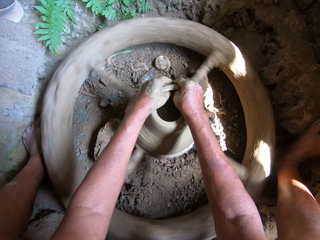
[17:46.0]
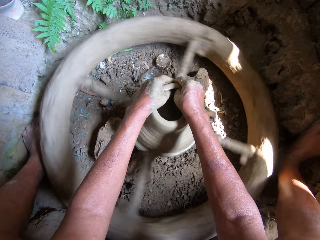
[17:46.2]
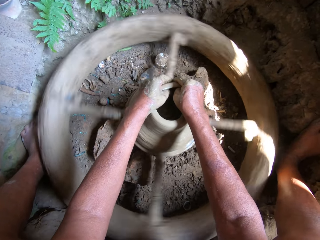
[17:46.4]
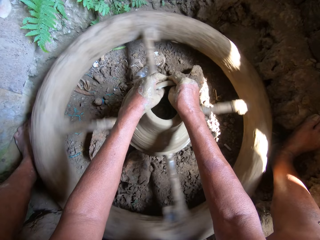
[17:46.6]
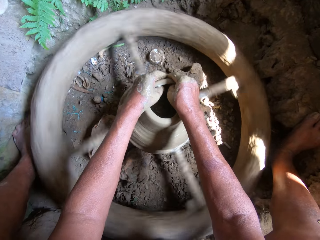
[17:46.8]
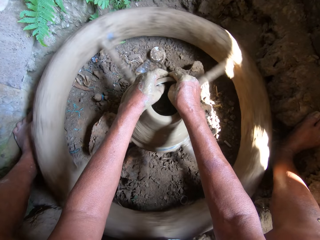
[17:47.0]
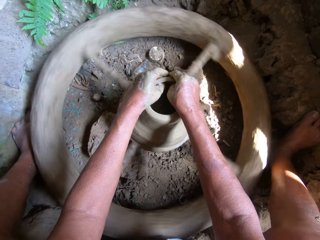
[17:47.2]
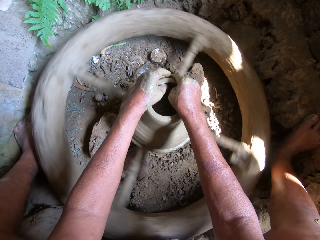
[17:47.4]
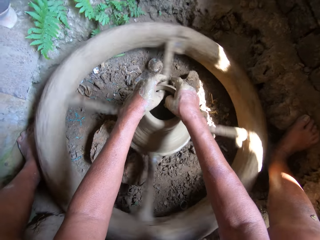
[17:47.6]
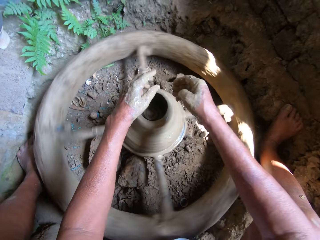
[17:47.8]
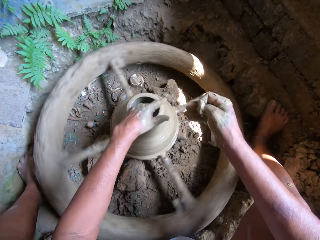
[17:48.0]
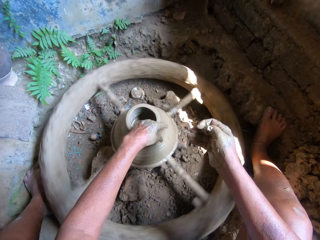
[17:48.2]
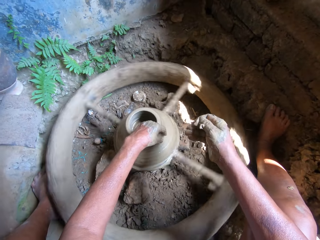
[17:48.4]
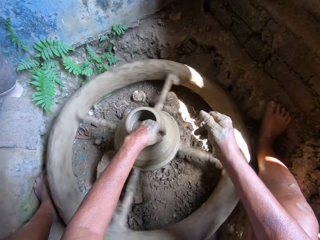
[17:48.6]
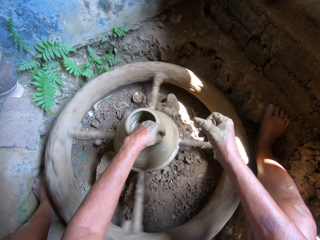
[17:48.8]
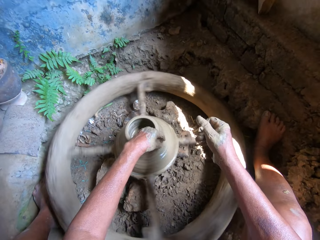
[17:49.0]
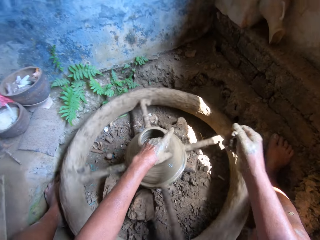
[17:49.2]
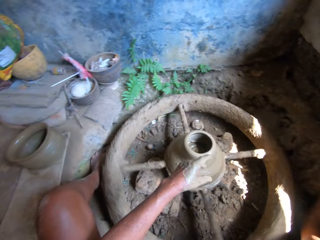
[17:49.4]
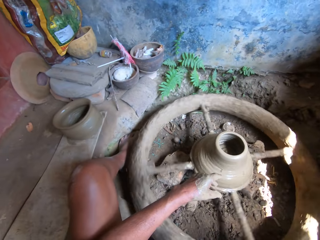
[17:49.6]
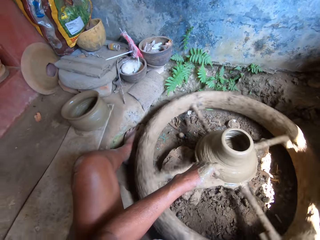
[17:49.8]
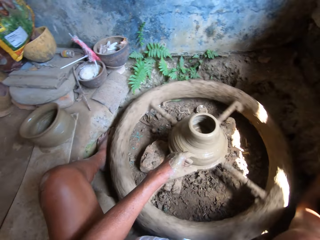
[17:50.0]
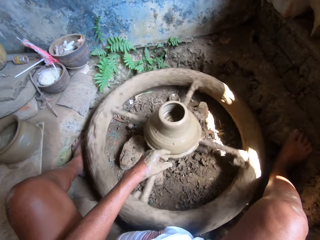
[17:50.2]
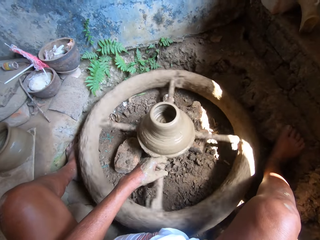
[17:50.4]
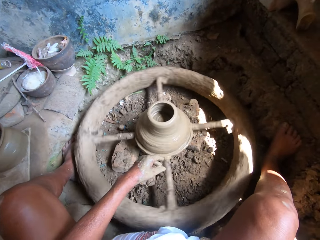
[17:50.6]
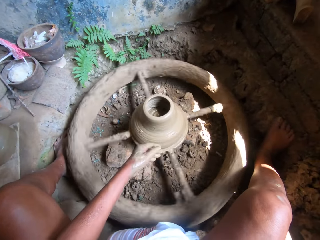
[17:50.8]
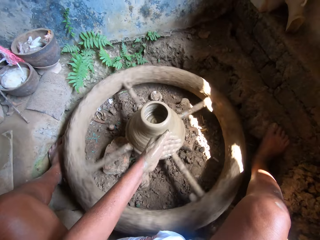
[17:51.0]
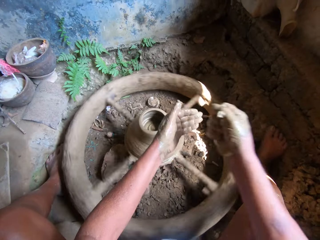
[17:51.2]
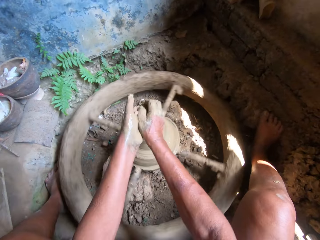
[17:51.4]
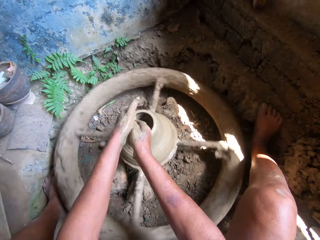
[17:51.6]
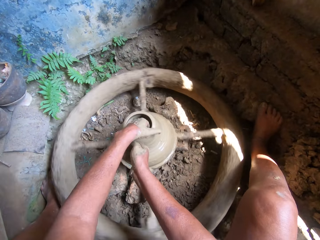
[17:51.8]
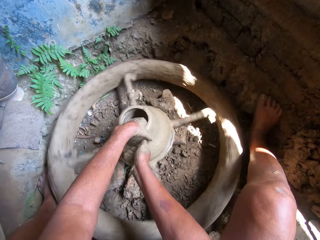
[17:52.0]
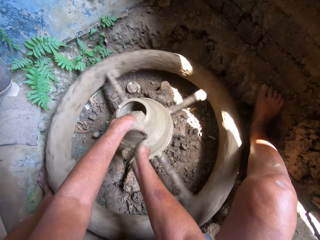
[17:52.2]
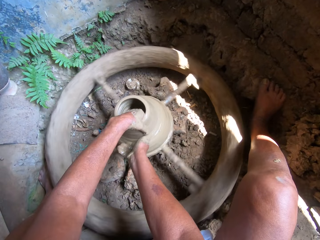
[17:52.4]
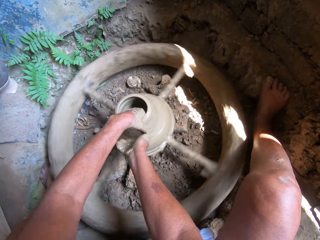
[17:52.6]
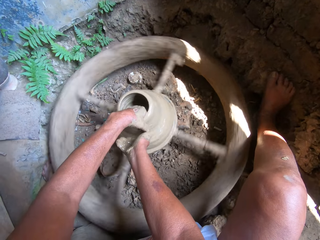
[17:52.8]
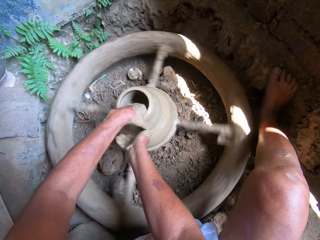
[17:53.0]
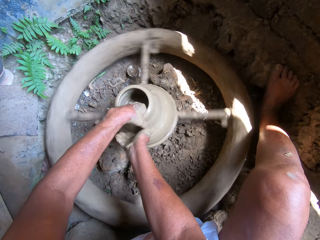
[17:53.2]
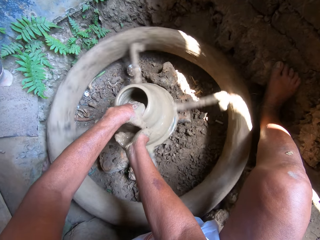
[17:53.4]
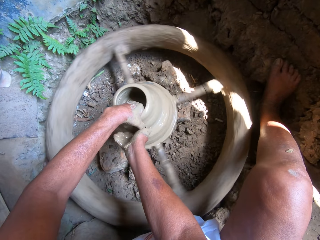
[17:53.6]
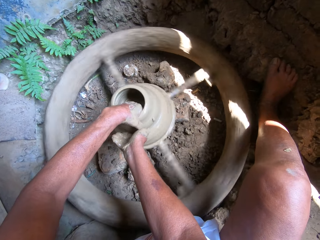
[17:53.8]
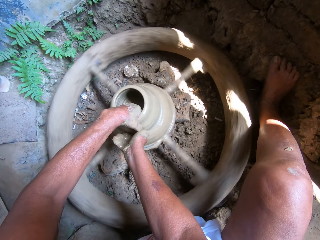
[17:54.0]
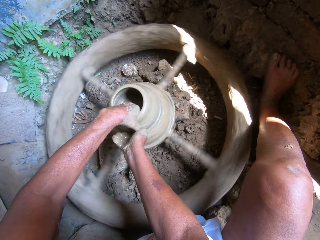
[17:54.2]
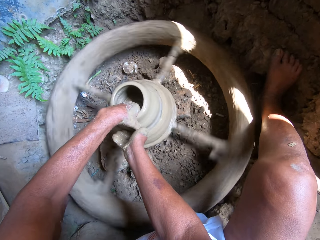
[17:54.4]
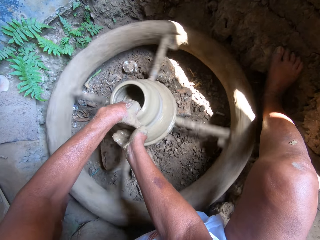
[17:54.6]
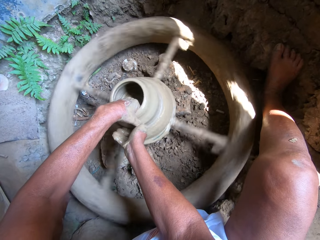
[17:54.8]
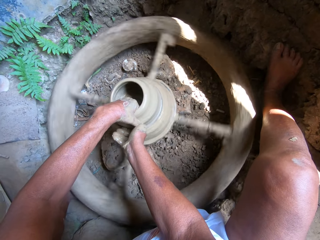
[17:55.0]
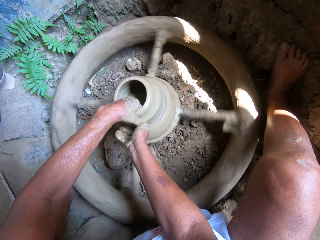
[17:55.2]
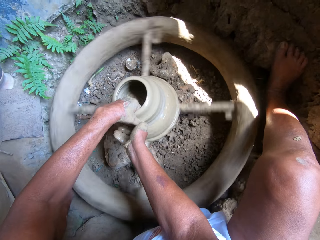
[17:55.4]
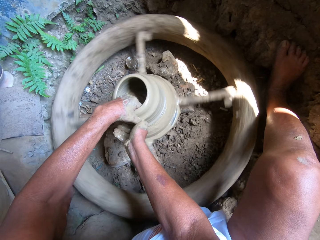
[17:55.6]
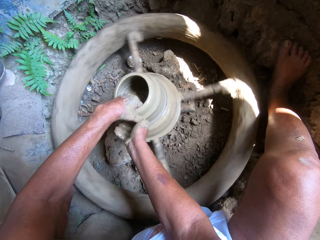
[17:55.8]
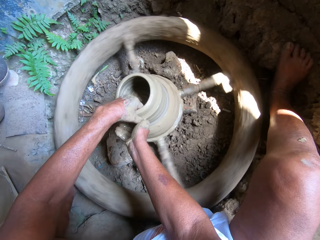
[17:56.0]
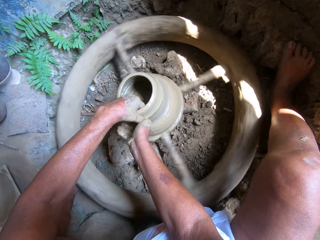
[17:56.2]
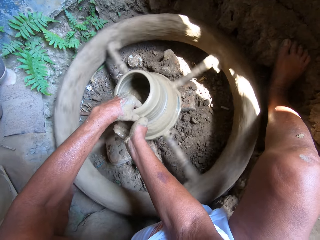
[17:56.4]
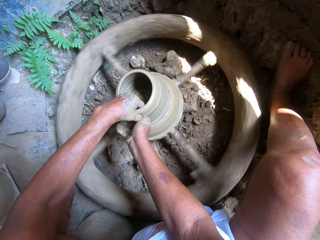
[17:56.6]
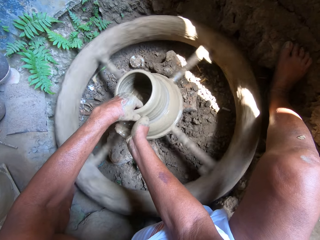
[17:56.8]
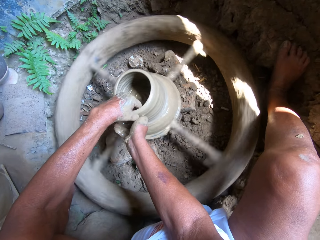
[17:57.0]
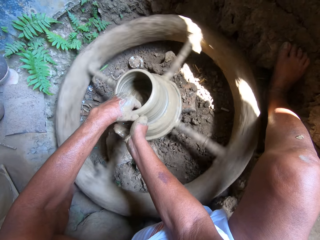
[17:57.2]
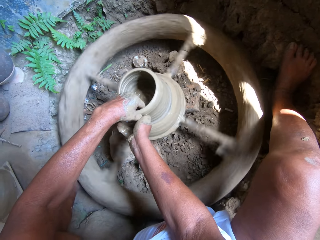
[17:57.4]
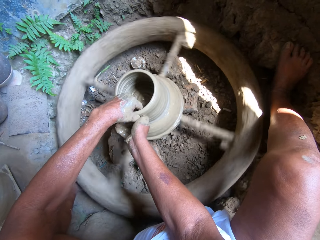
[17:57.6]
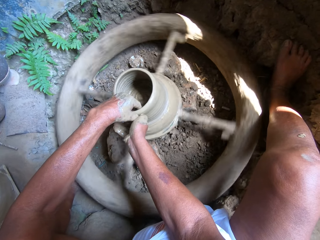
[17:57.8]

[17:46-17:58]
The camera wearer molds the clay mud on the pottery wheel with his left hand. He removes clay from his right hand. He rubs water on his left hand with his right hand. He molds the clay mud on the pottery wheel with his hands.

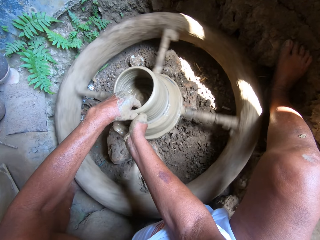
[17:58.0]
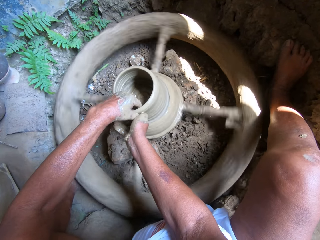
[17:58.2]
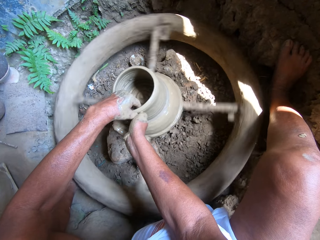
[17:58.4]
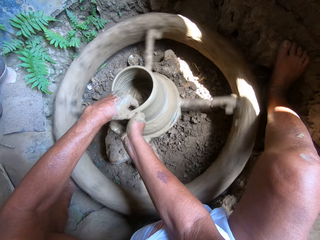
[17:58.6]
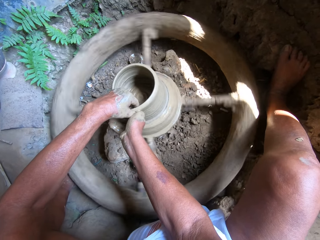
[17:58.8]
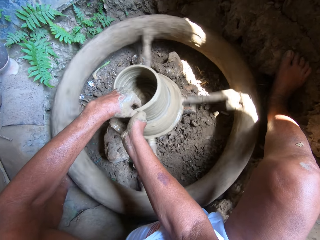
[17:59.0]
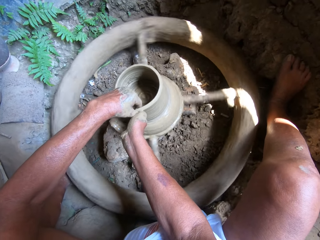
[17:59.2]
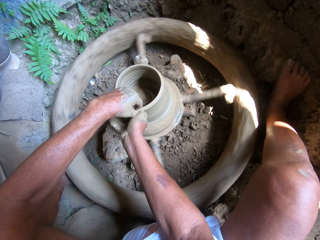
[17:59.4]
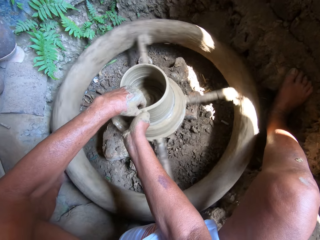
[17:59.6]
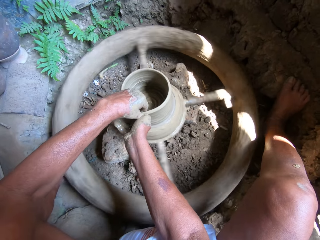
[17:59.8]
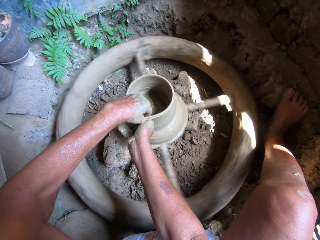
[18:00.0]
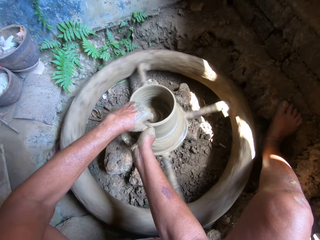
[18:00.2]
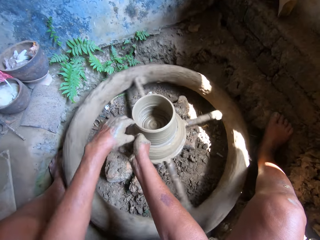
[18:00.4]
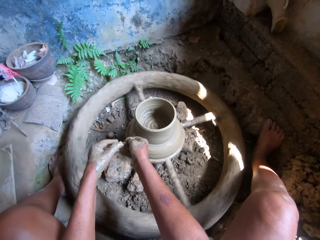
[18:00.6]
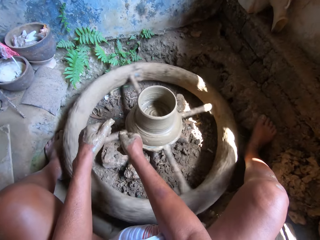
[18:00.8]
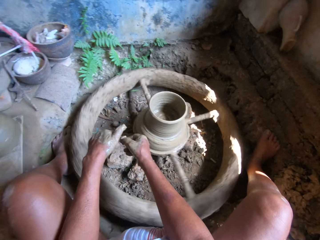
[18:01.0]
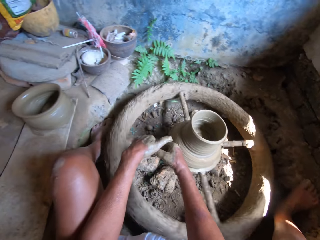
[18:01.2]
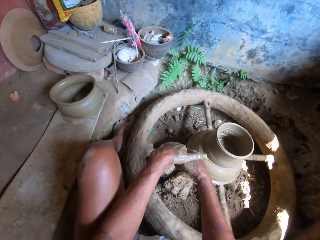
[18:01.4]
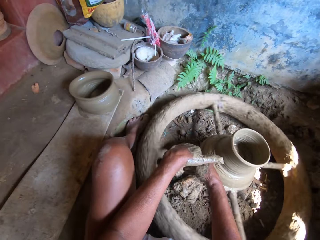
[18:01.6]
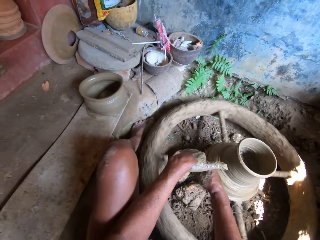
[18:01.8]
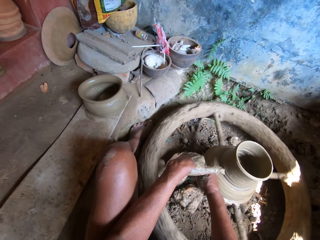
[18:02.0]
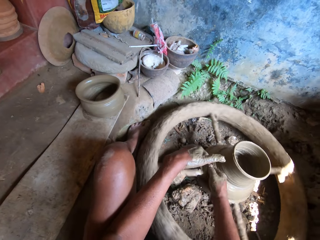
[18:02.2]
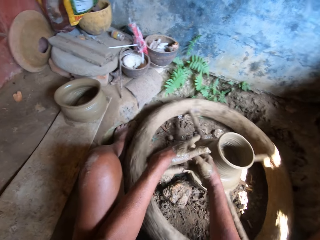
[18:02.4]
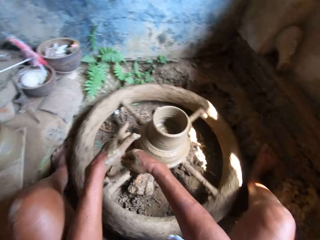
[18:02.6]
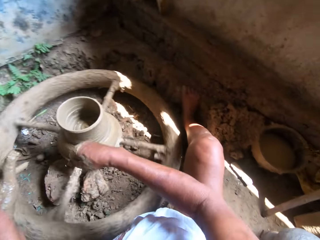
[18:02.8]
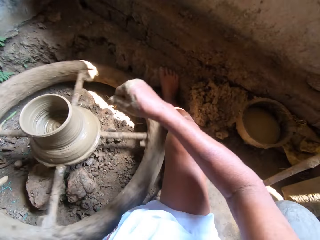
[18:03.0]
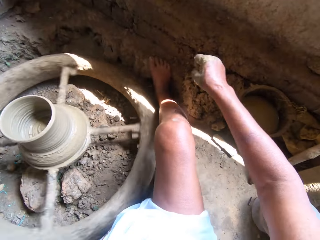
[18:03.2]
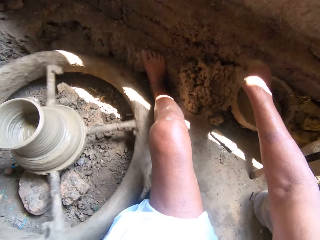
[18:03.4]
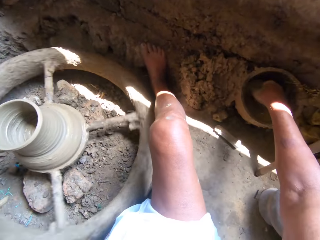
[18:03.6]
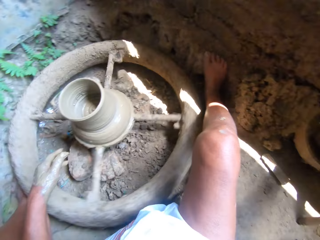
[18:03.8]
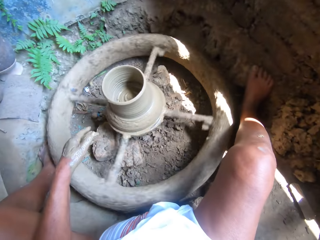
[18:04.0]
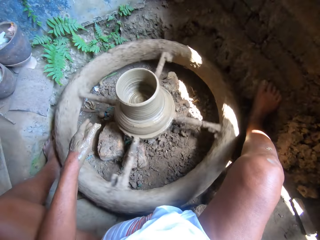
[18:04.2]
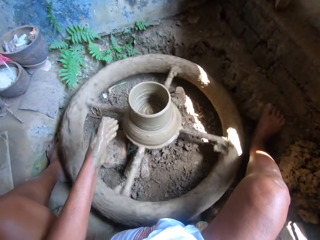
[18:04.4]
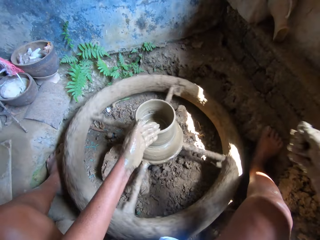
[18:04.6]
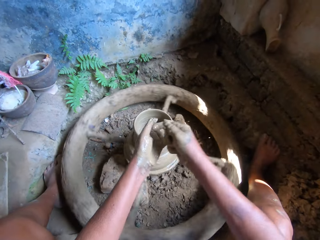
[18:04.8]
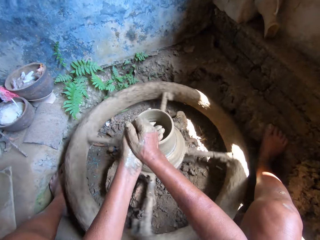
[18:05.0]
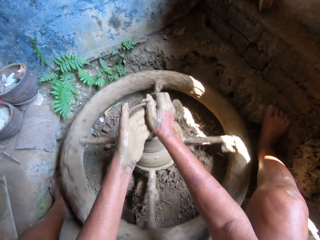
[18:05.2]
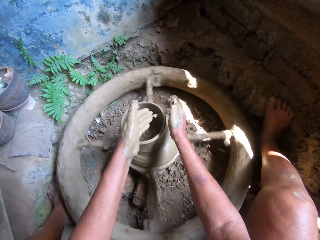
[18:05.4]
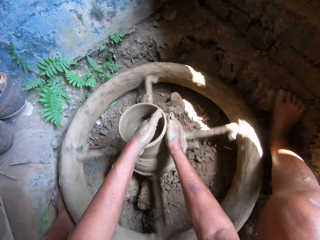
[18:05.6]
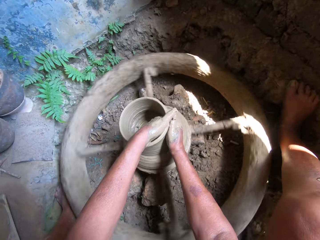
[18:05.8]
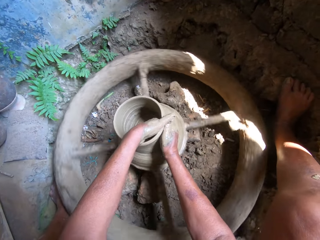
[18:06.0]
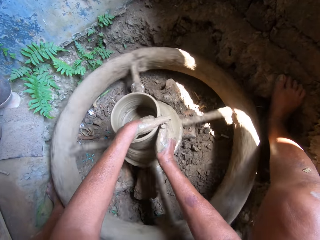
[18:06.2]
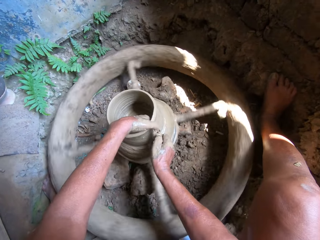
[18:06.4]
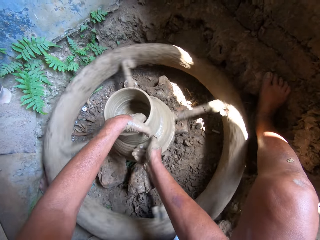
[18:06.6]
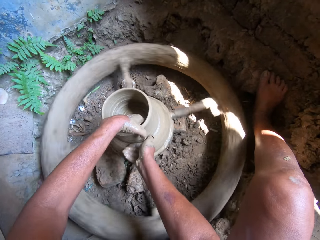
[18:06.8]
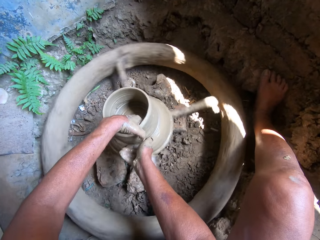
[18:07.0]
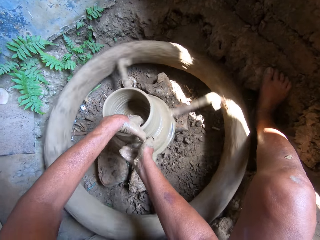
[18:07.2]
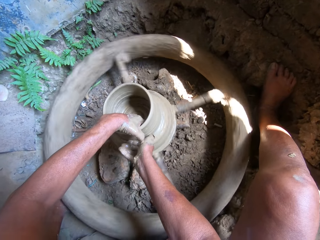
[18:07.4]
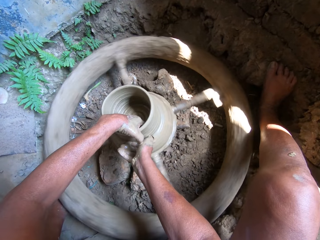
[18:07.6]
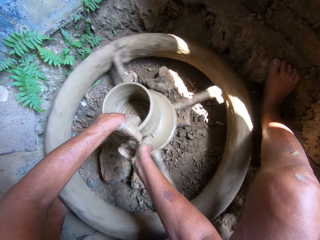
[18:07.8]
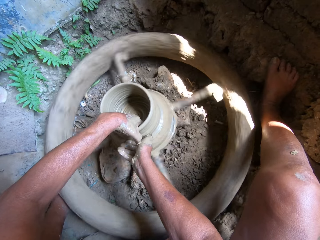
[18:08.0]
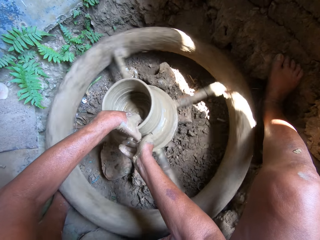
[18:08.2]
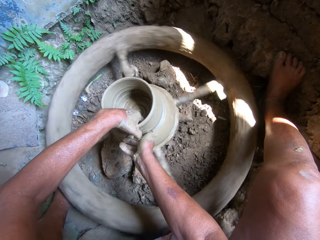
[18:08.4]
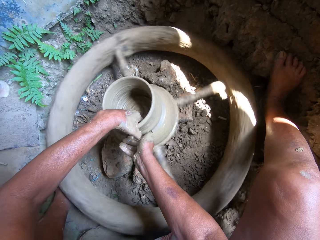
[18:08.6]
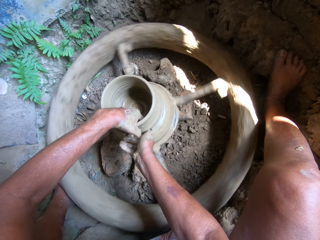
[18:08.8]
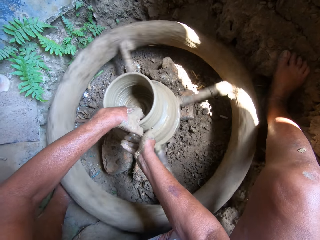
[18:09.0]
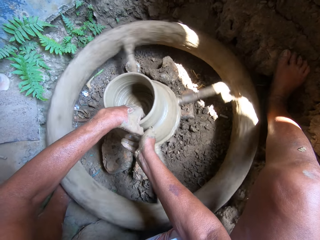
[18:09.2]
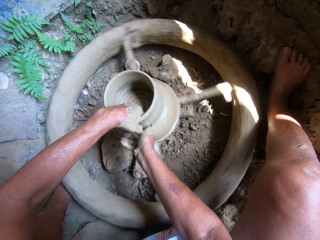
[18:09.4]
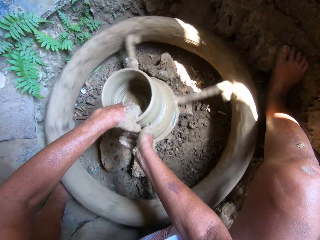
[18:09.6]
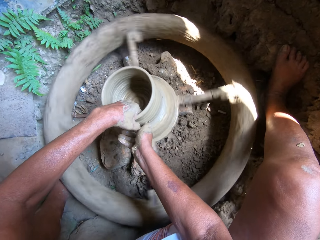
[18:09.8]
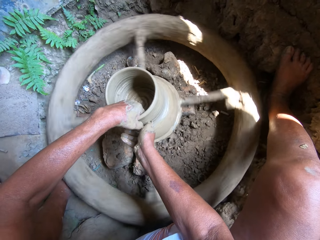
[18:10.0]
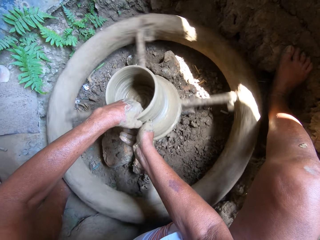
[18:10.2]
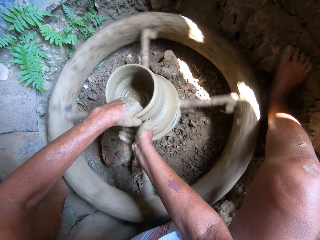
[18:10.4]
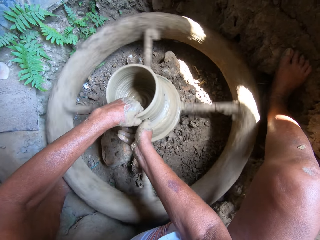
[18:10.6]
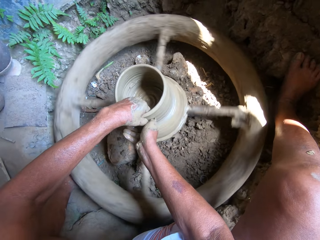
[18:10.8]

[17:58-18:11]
The camera wearer cleans his left hand with his right hand. He drops clay mud on the ground onto a heap of clay with his right hand. He scoops some water from the pot on the ground with his right hand. He rubs water on his left hand with his right hand. He molds the clay mud on the pottery wheel with his hands.
